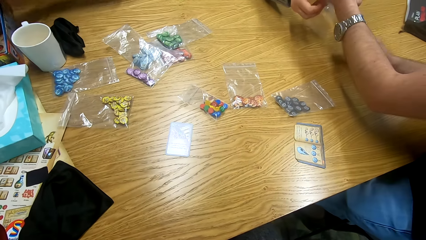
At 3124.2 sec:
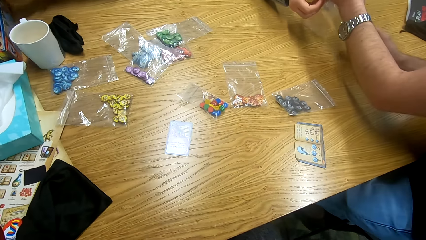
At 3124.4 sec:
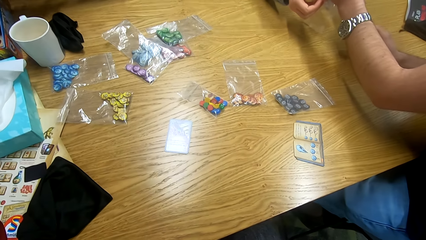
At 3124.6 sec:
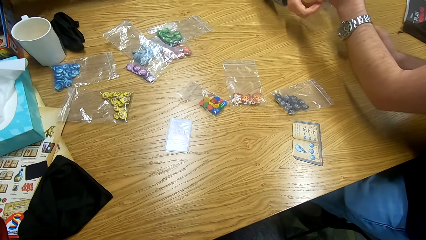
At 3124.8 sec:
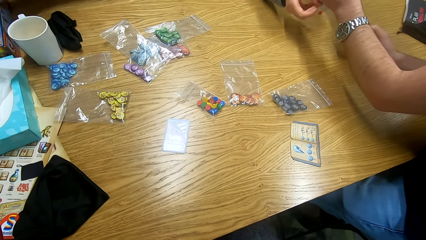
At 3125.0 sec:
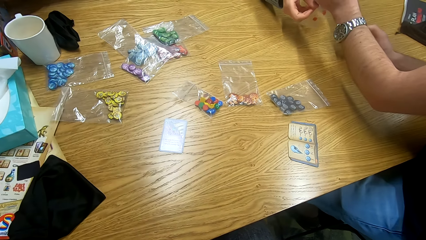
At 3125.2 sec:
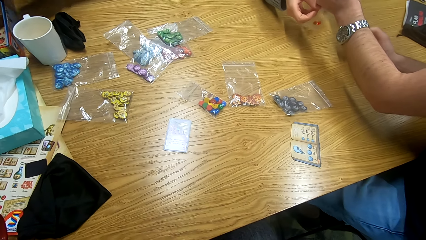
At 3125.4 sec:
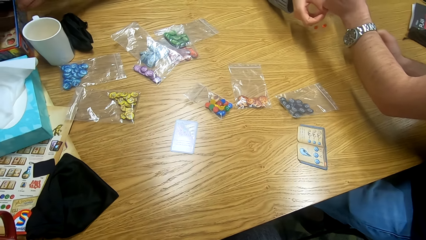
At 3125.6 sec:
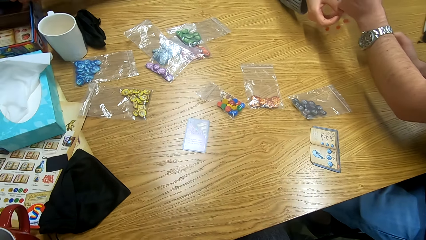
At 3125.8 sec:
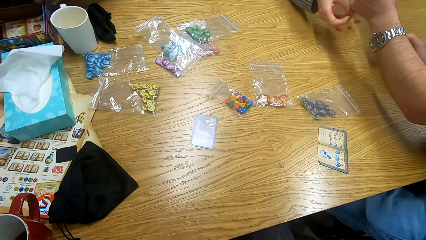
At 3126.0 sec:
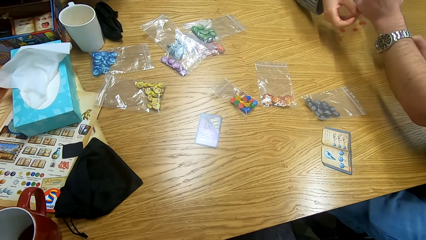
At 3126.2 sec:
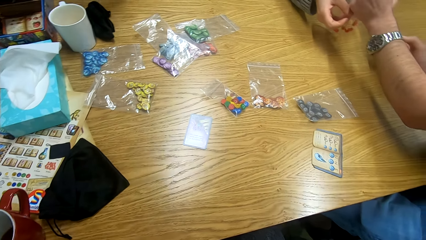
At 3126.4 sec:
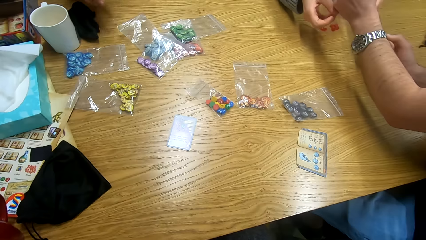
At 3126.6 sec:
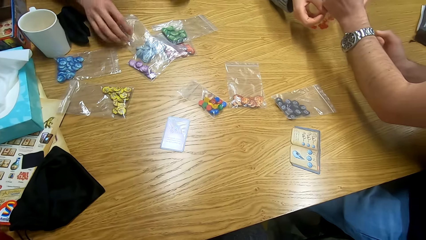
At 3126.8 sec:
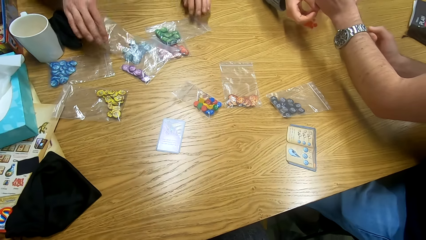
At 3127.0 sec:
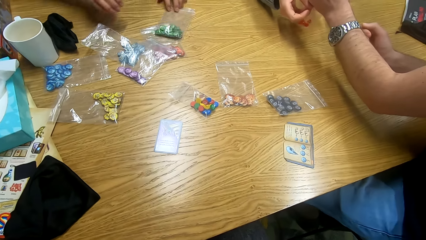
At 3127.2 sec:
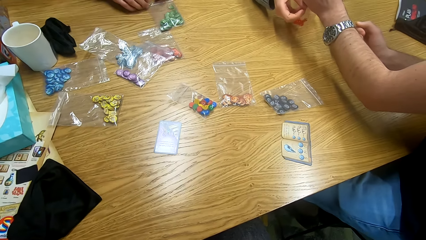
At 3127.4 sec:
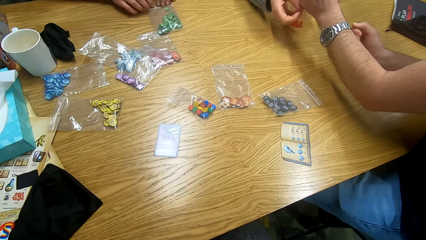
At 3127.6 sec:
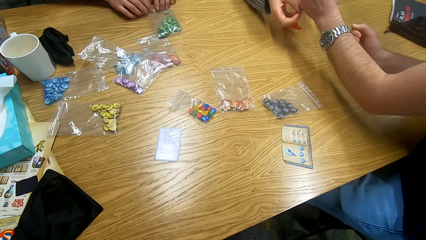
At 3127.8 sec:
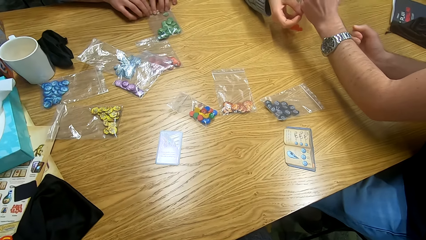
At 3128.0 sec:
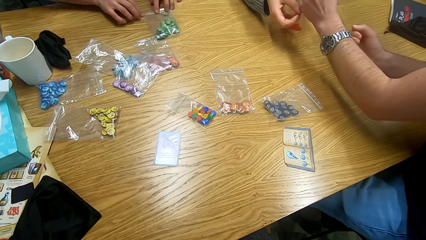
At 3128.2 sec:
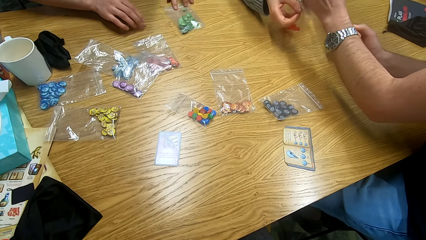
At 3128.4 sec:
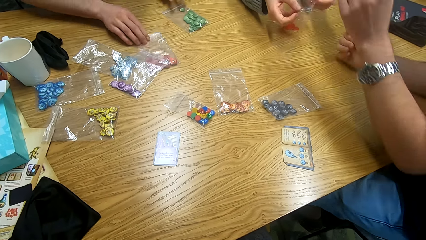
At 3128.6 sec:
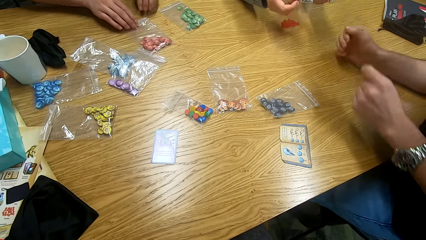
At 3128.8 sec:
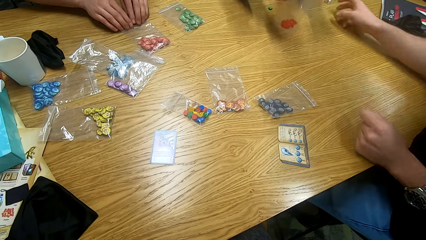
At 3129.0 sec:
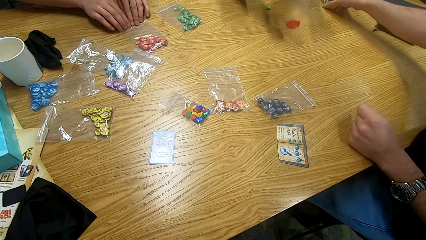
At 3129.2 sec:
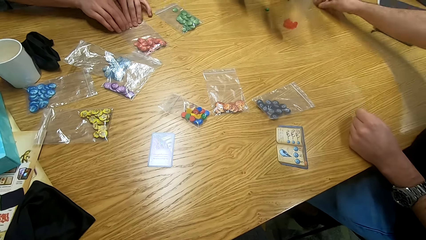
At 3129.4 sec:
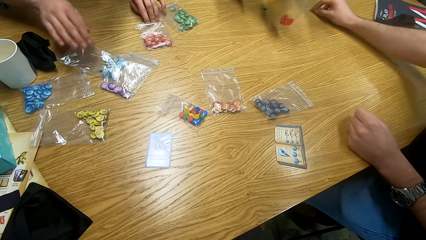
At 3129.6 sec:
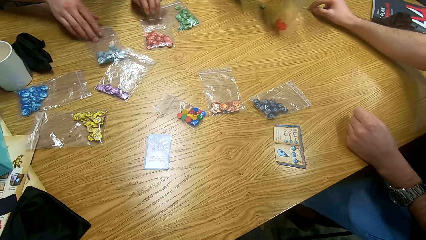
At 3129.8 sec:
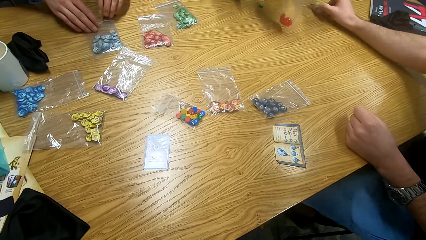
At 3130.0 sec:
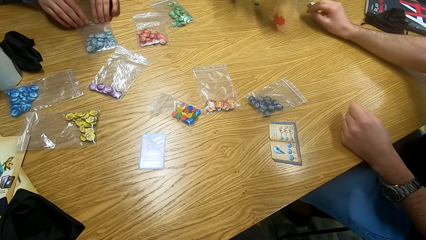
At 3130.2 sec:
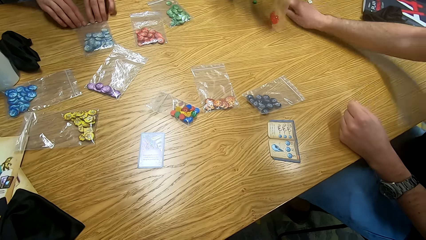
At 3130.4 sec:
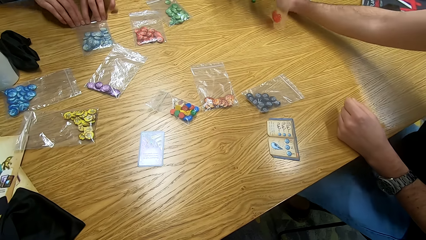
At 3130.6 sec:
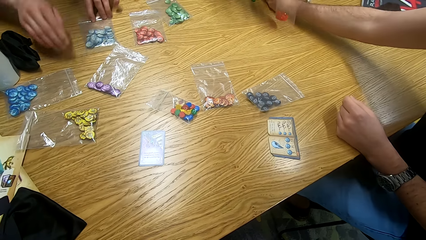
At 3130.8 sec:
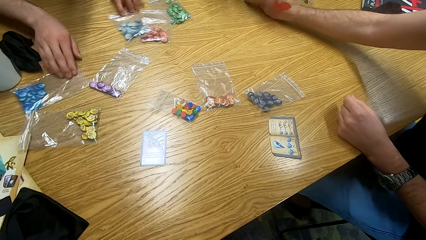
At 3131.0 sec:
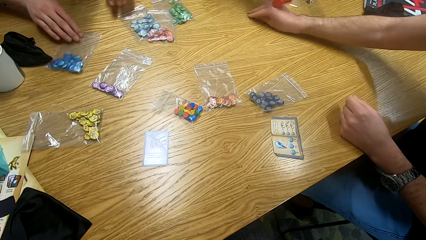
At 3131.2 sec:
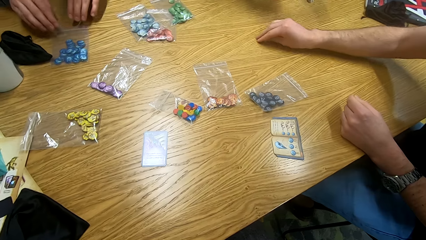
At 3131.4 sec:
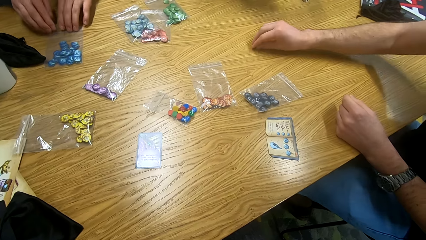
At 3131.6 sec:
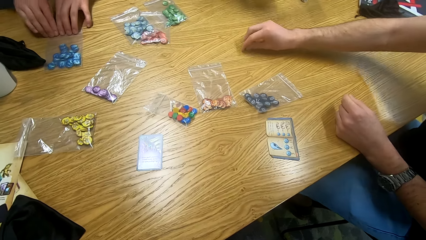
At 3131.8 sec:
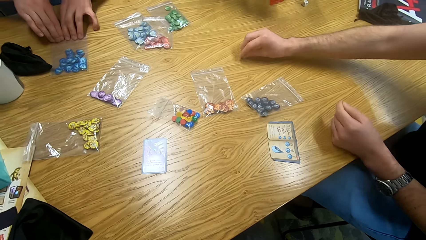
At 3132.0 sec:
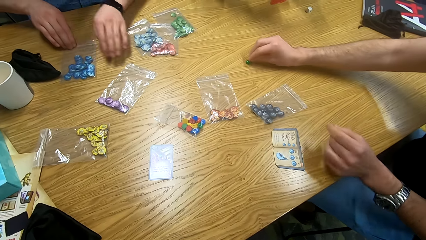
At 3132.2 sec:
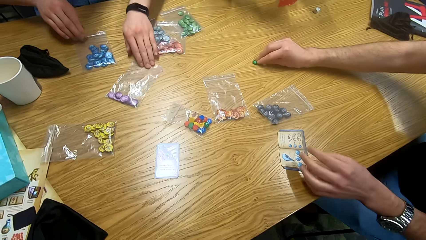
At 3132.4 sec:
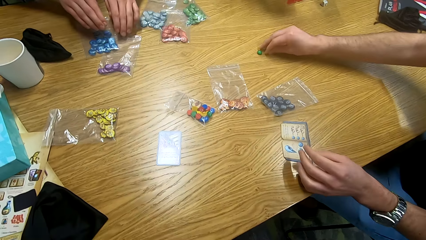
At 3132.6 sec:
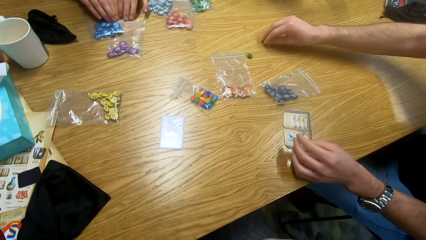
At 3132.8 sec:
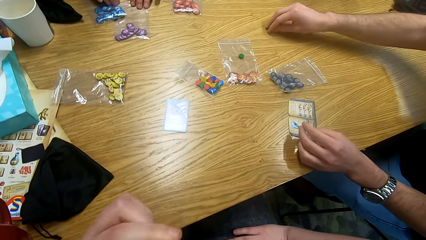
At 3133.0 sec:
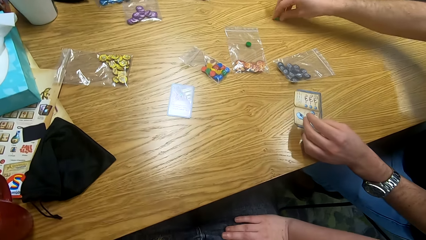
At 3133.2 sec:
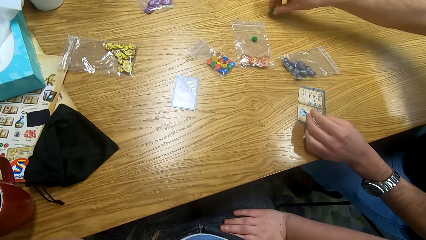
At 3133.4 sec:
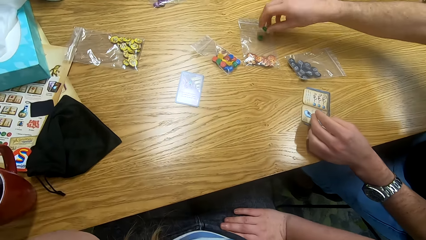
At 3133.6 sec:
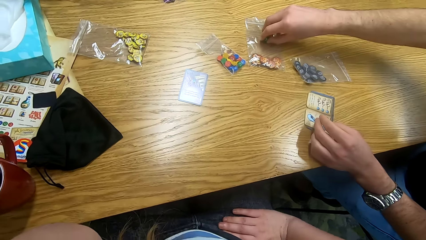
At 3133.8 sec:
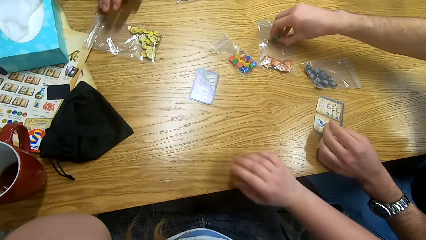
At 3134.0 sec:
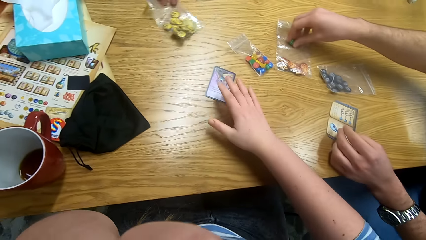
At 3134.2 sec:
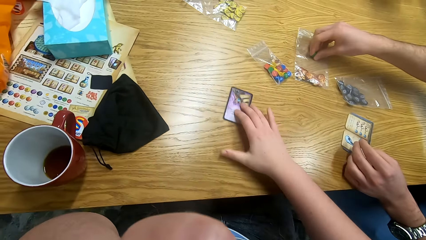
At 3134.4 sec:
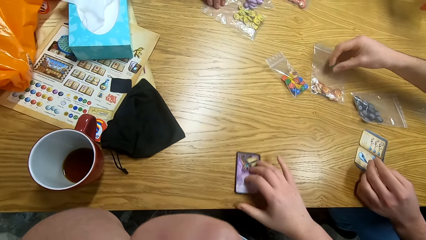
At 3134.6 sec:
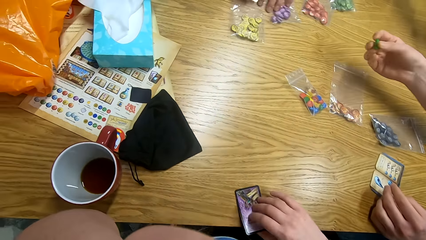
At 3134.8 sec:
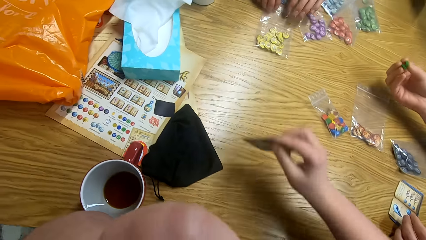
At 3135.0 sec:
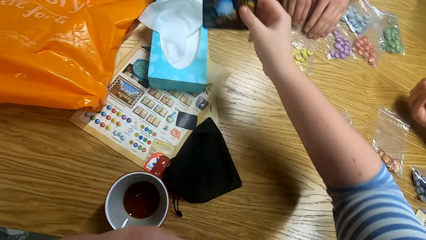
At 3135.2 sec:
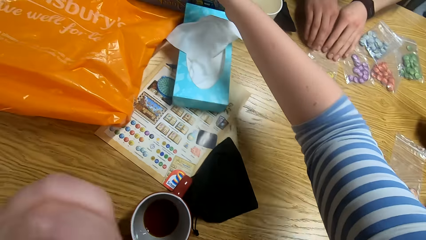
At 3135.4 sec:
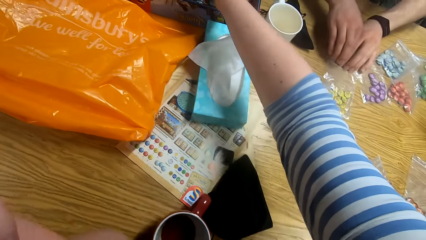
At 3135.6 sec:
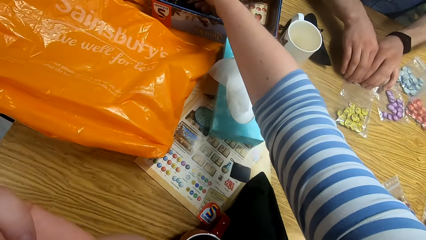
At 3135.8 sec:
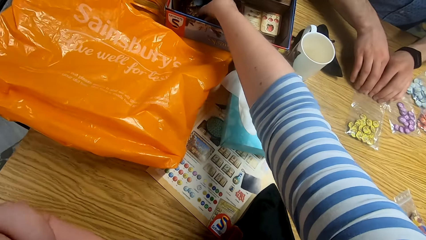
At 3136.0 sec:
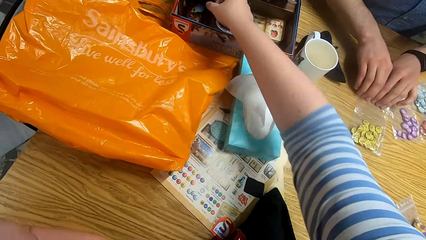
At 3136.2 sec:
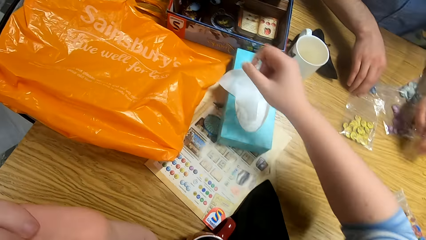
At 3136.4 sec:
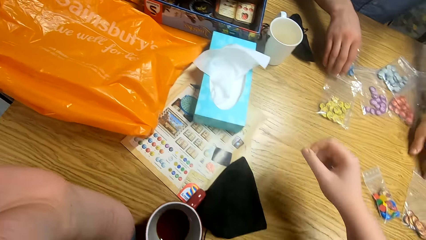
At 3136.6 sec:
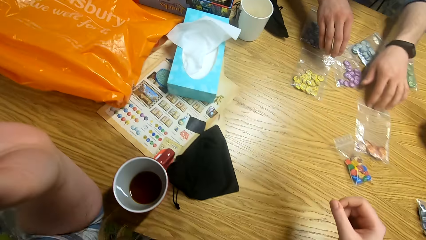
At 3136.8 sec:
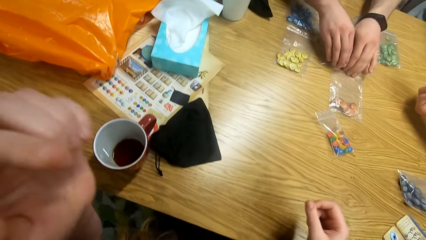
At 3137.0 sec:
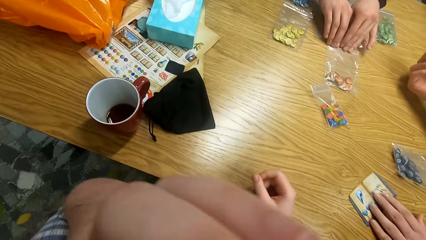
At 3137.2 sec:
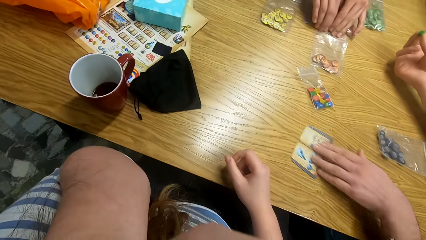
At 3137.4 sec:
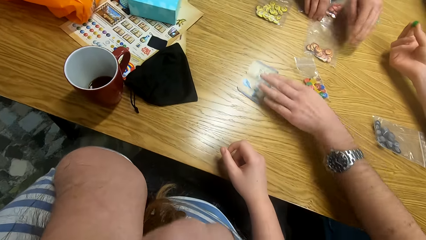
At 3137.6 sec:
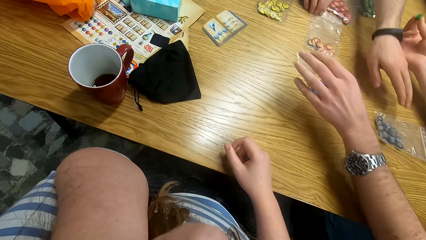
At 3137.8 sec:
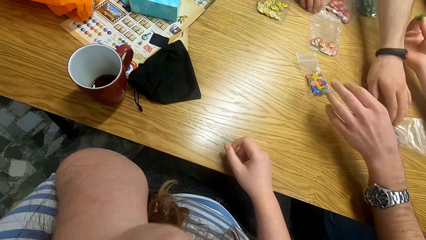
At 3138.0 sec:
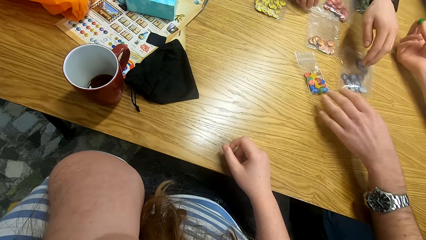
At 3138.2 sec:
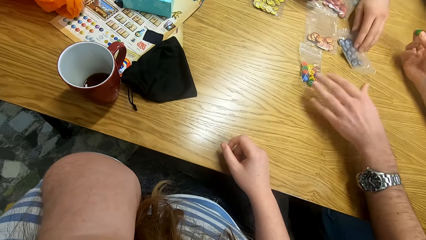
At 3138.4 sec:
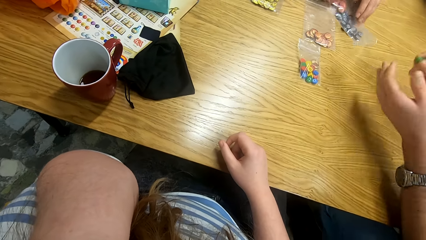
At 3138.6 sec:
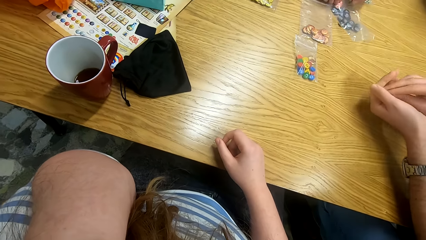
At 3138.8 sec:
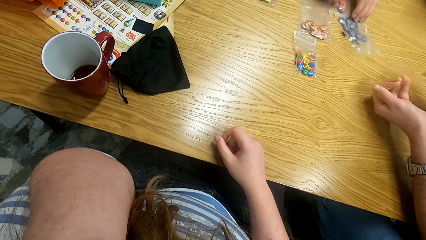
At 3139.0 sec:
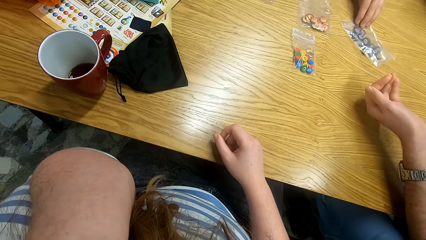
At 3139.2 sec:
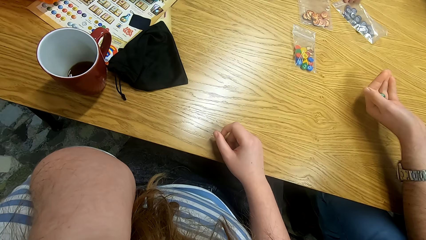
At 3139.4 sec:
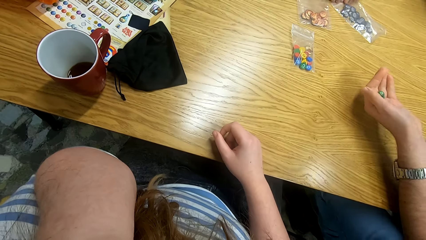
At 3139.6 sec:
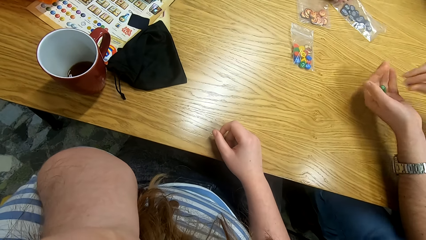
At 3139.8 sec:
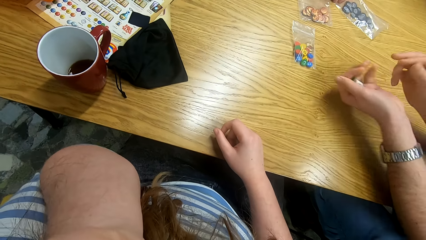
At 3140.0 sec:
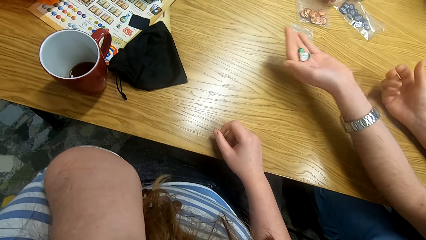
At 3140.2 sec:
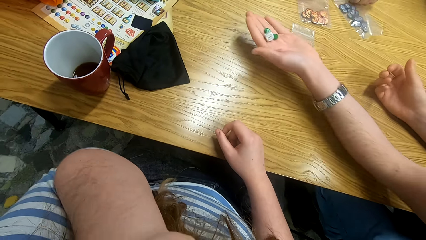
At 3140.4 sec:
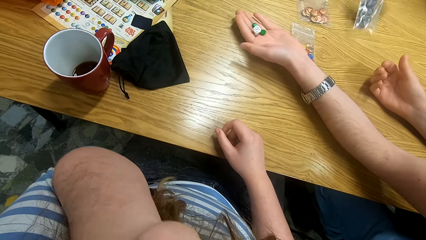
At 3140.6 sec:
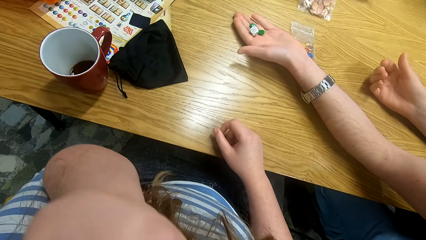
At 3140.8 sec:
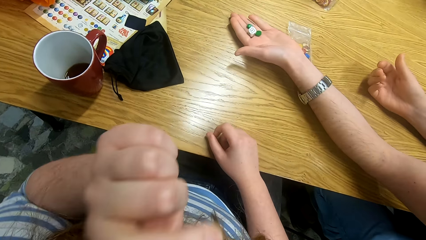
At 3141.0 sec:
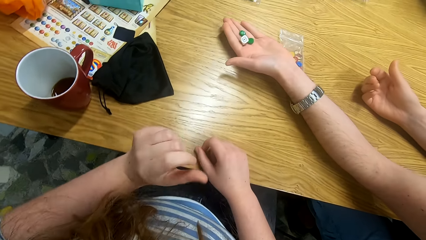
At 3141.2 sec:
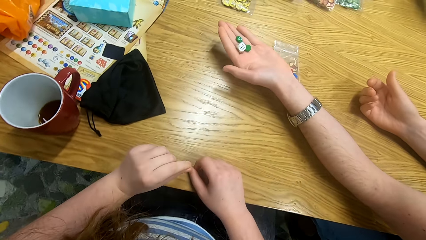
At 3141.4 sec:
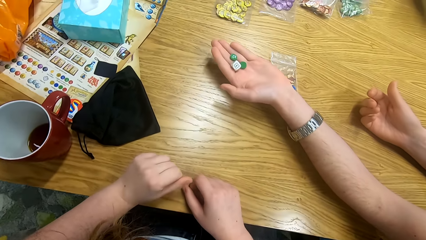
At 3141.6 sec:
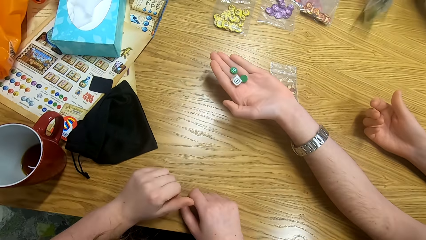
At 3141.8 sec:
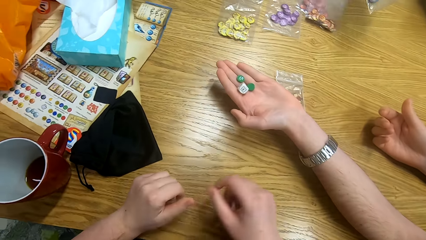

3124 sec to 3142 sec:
A man puts something in a plastic bag. Another man seals the paper bags. The first man puts the tokens in the paper. The first man picks something from the table. The camera wearer picks a card from the table. They place the card in the box. The first man pushes the book aside on the table. The first man puts something on the left hand.
